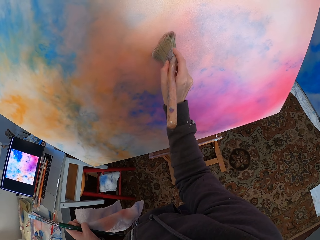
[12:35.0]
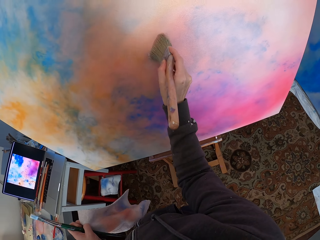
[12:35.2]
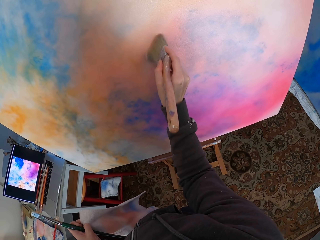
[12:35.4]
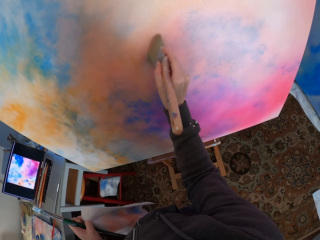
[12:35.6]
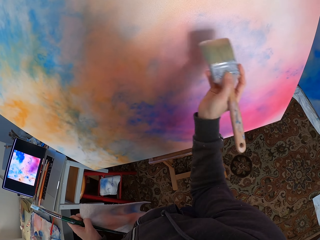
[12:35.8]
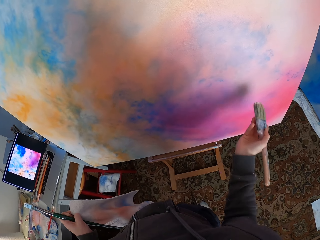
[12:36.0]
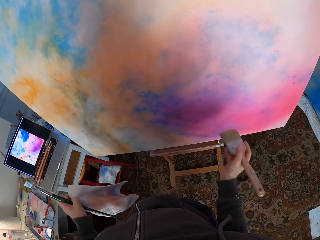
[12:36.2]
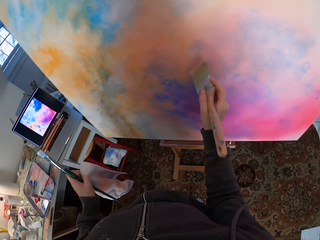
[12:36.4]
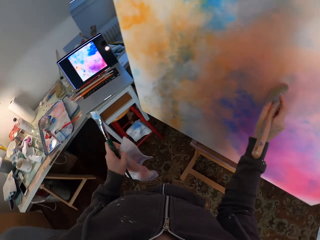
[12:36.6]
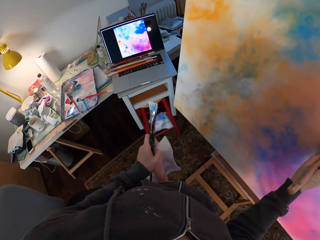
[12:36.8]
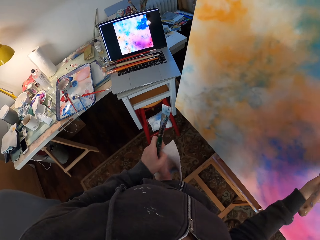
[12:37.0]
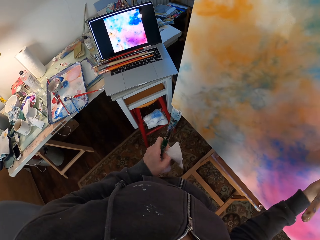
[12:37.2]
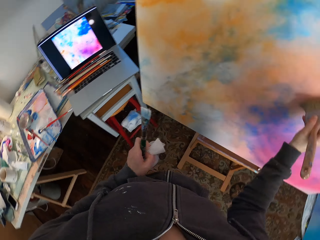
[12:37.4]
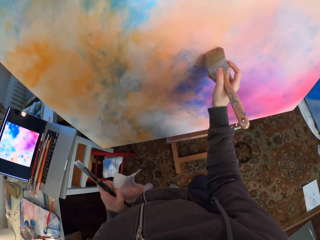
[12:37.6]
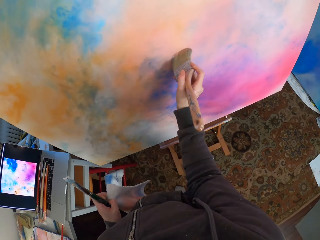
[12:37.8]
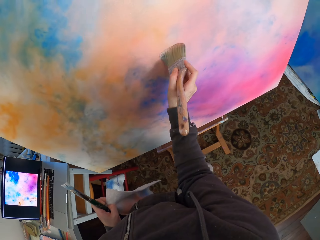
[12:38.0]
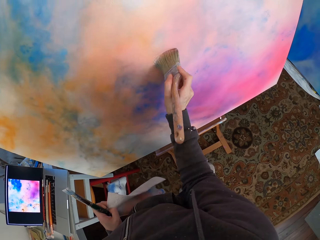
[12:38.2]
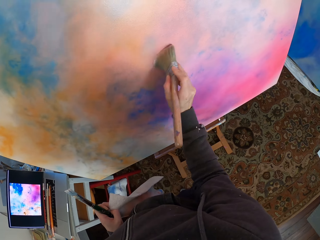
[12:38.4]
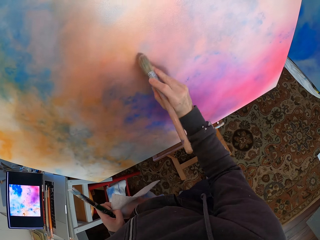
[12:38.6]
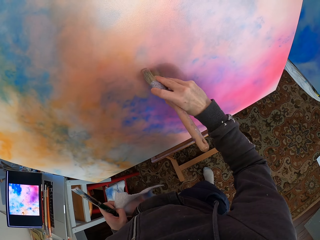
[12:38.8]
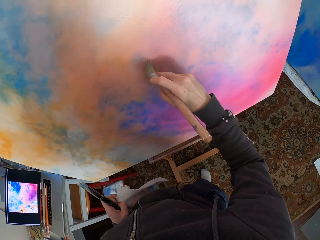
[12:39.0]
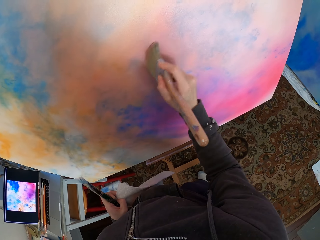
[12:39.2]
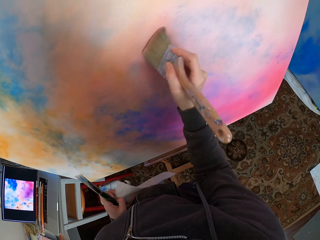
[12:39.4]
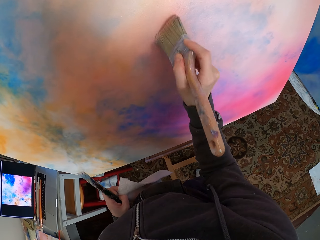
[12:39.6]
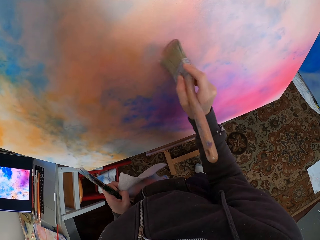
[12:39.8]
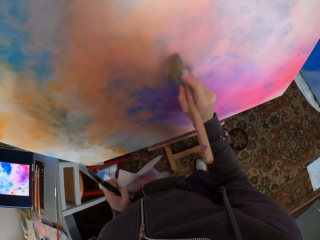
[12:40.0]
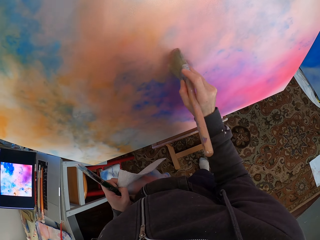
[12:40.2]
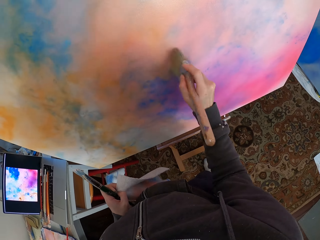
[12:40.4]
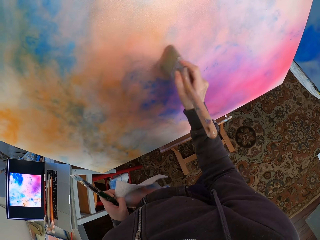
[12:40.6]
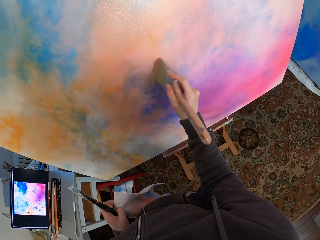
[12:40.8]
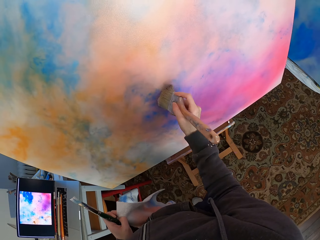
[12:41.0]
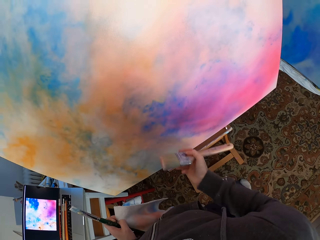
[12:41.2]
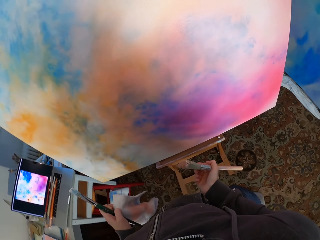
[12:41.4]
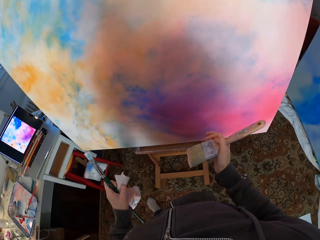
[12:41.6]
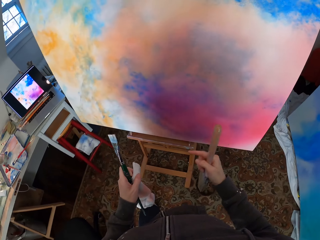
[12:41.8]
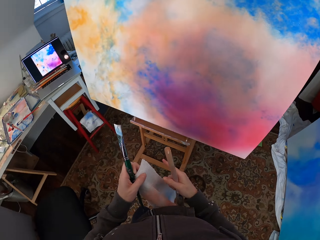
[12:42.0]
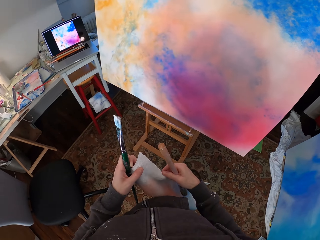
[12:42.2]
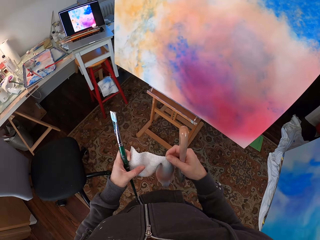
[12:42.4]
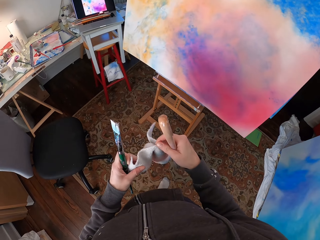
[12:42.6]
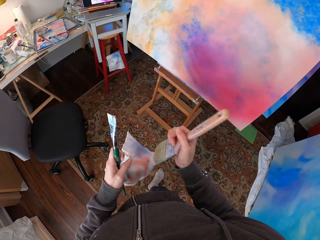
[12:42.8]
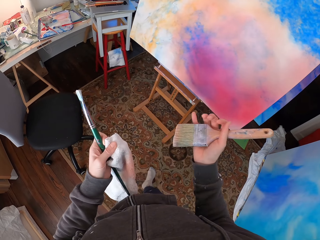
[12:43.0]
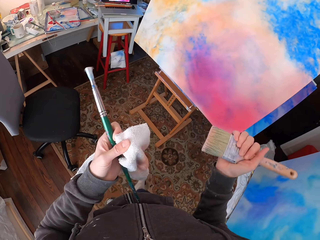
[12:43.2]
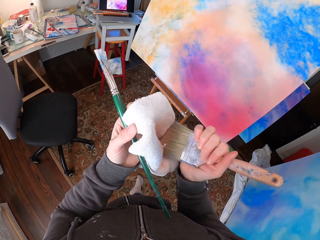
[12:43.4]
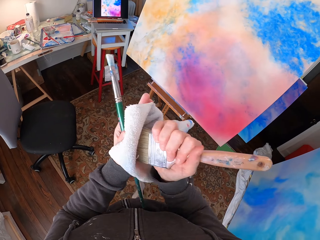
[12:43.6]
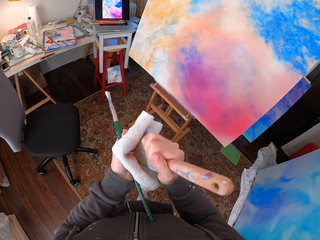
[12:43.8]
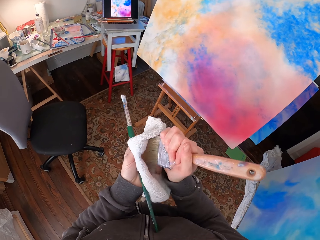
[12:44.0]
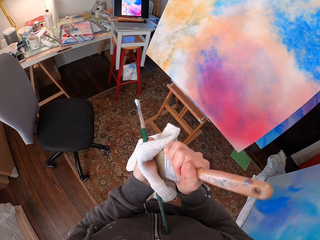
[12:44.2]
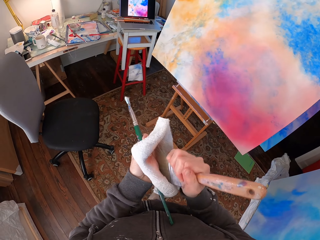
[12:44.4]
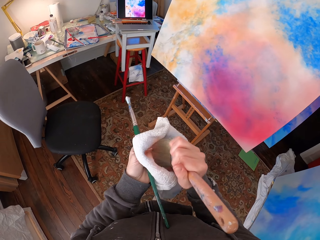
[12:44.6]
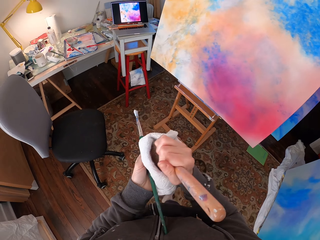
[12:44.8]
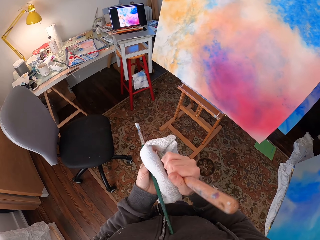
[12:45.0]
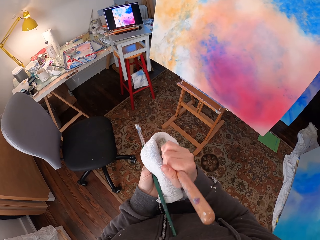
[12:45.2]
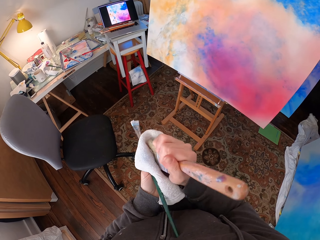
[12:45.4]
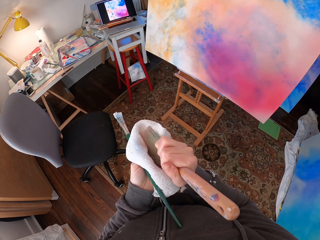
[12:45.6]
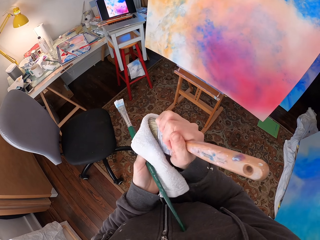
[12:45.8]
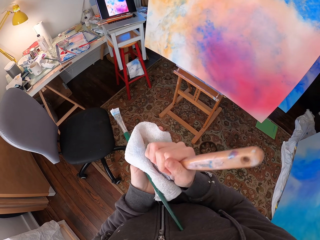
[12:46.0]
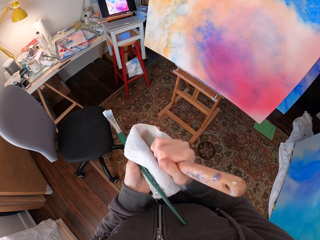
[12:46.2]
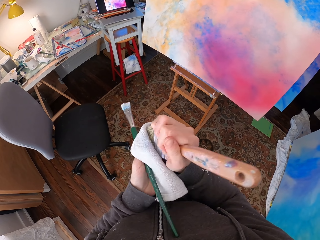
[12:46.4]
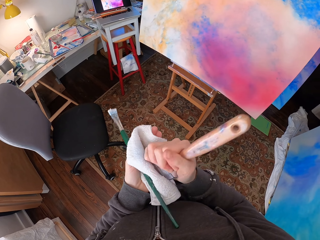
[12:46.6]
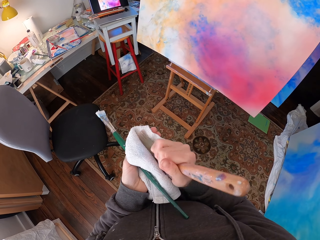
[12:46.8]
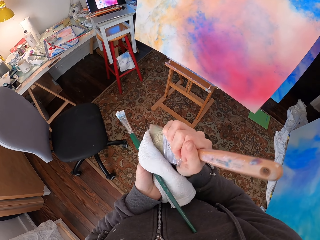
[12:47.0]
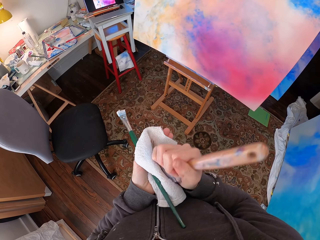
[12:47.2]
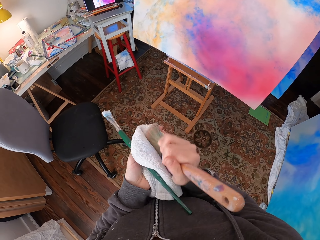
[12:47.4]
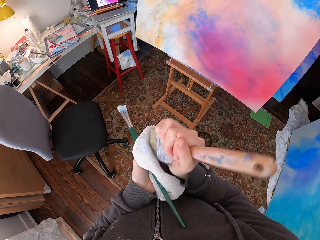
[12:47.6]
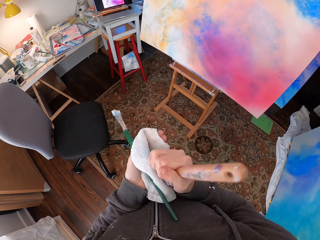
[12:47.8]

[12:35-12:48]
The camera wearer looks at the laptop. They move beside the canvas. They hold the towel on both hands. They rub the painting brush on the towel. They remove excess paint from the brush.

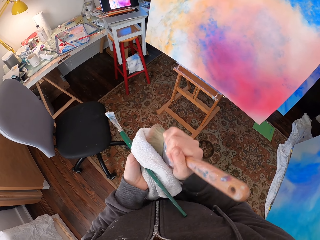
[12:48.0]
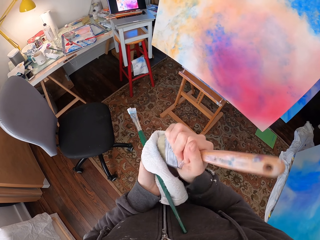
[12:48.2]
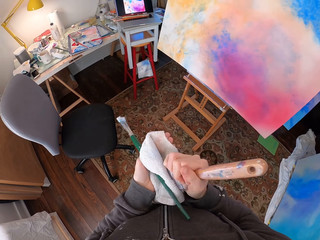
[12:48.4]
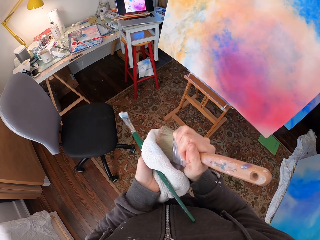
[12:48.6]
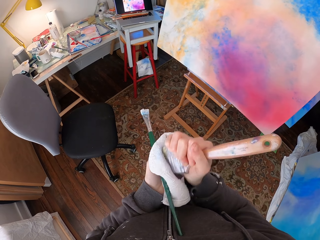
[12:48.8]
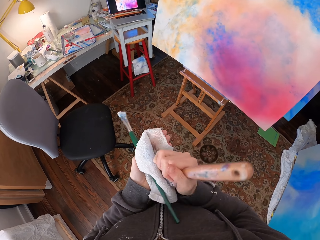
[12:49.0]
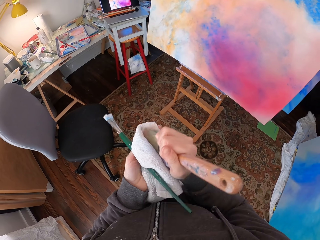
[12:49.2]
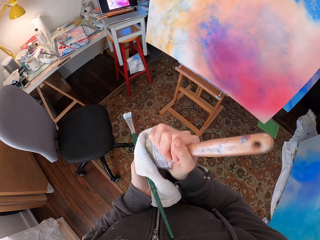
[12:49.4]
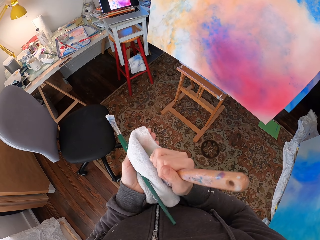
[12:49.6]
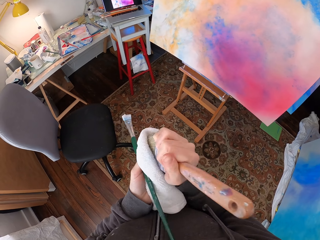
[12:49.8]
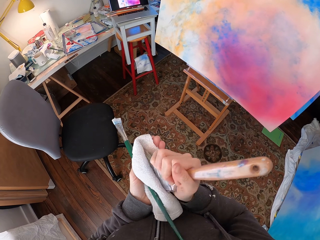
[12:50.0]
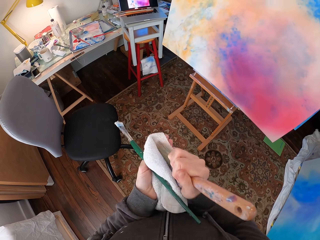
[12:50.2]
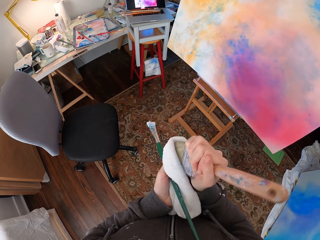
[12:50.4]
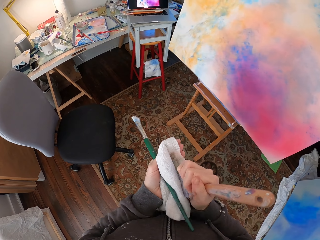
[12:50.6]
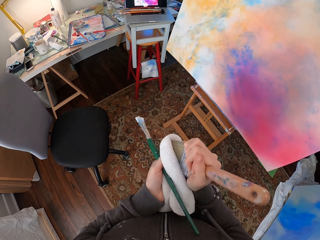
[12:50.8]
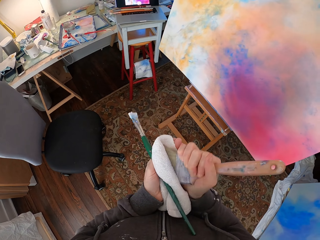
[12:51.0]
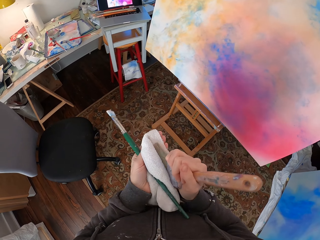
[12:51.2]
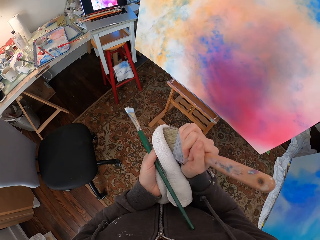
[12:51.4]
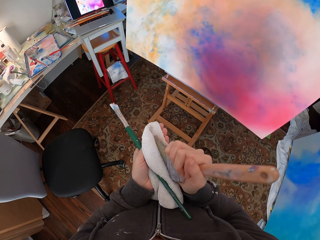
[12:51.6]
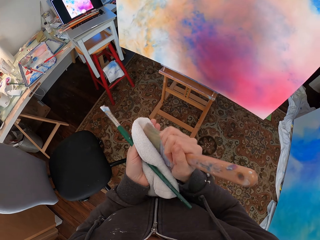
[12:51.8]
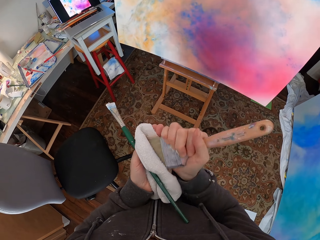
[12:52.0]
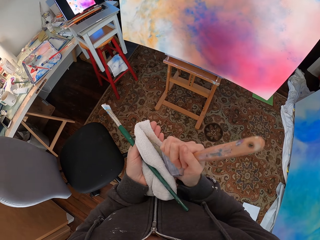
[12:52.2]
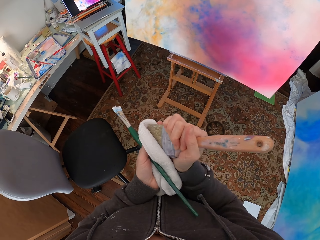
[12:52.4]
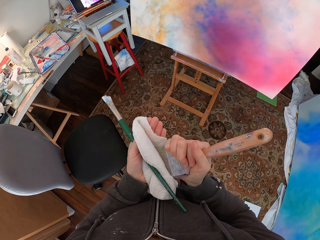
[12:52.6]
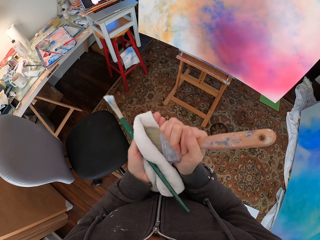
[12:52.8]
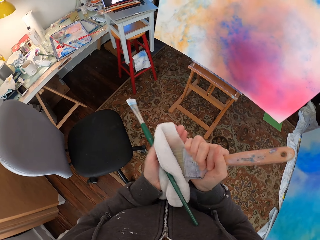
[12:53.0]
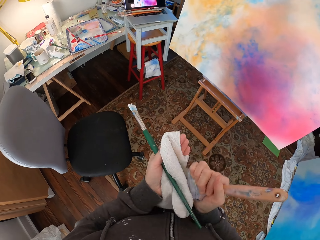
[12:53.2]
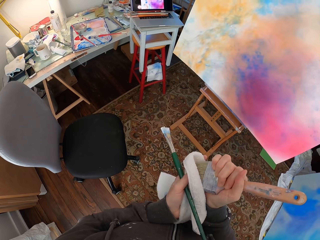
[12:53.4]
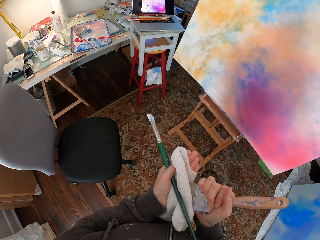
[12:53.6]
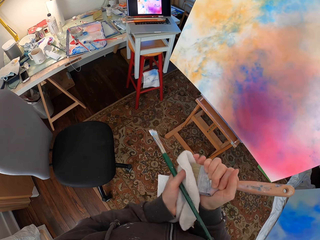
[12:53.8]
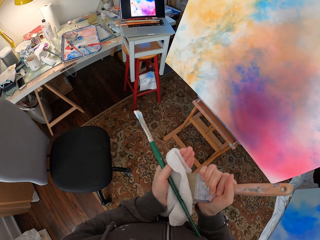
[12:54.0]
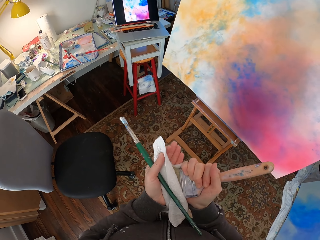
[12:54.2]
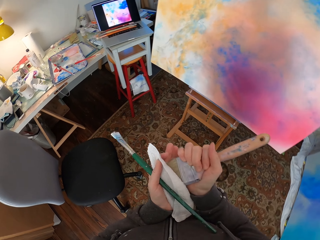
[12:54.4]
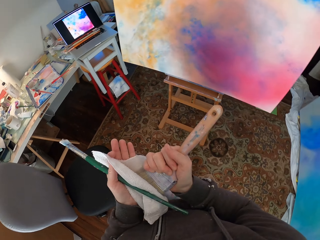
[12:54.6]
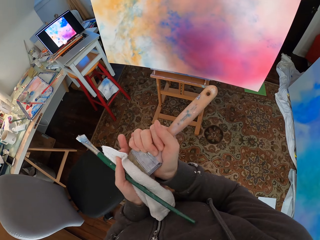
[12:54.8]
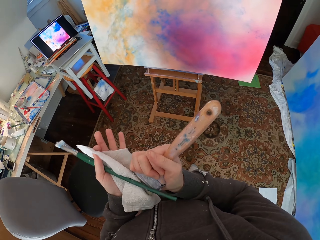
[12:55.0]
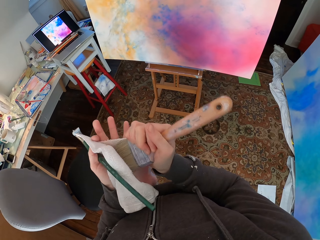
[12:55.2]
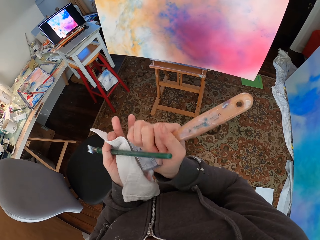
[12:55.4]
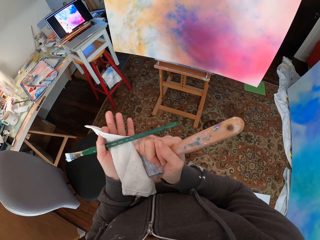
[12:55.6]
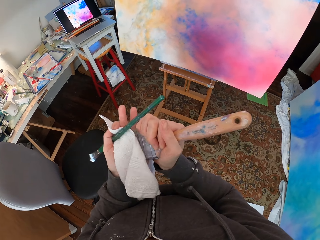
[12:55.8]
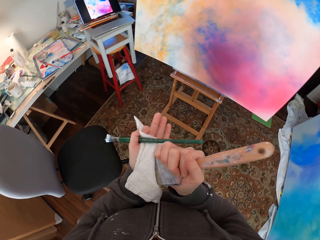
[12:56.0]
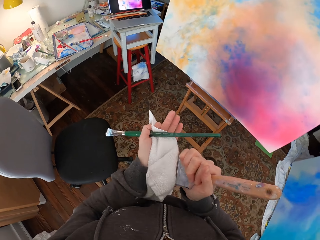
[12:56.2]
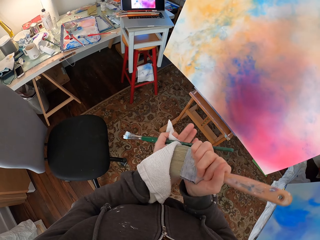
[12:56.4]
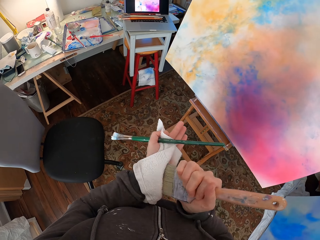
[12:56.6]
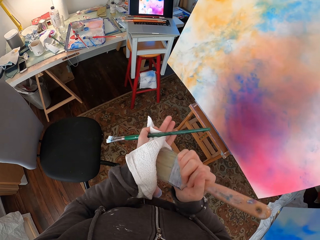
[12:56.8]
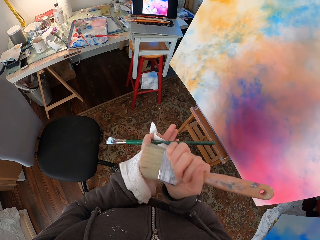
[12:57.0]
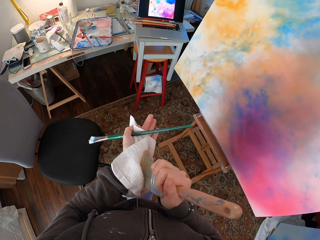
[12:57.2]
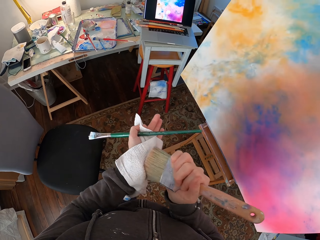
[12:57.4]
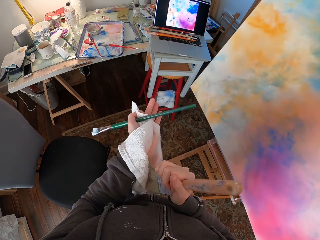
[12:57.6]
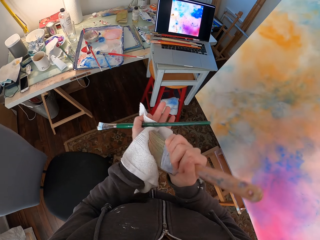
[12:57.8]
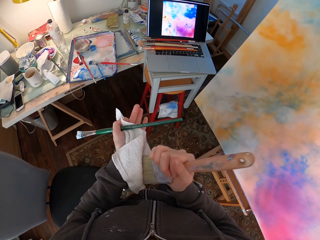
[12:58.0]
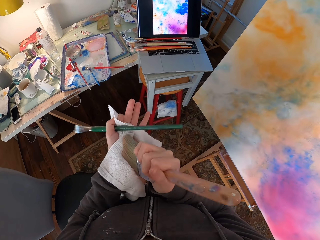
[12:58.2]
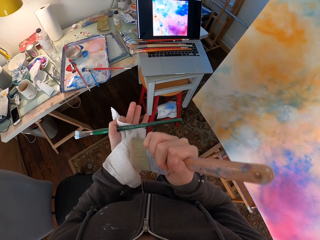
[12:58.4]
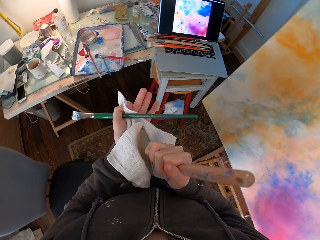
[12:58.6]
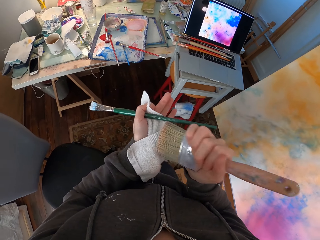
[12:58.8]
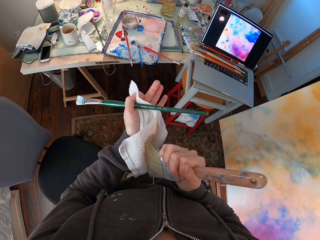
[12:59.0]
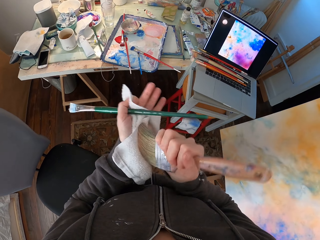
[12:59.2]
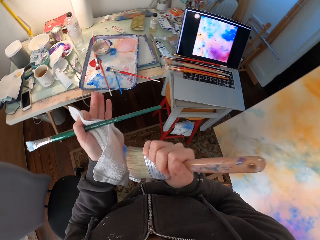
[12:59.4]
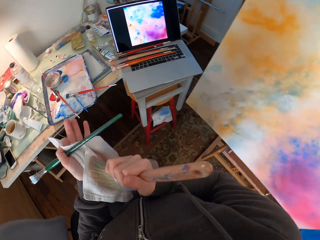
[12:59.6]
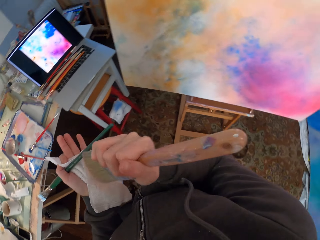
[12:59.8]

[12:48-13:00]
The camera wearer looks around the room.
